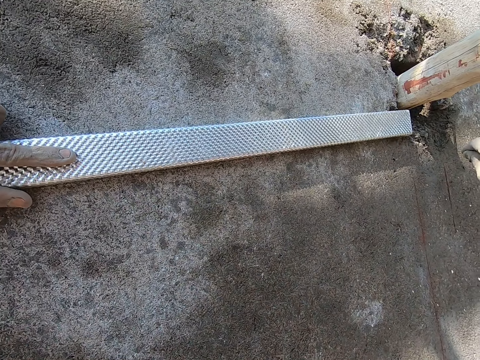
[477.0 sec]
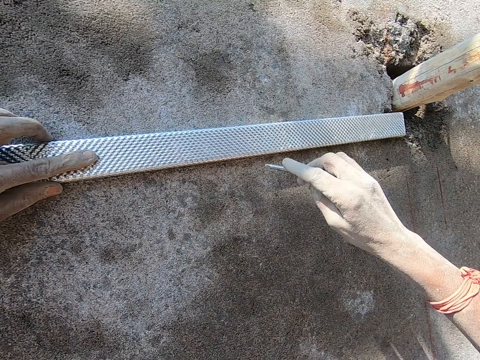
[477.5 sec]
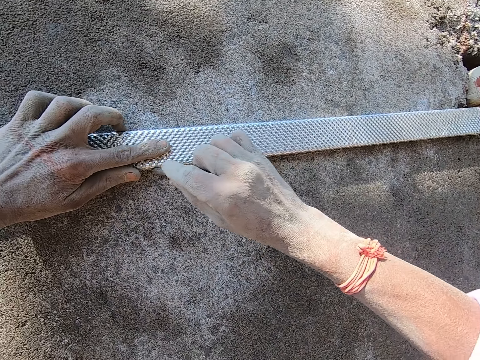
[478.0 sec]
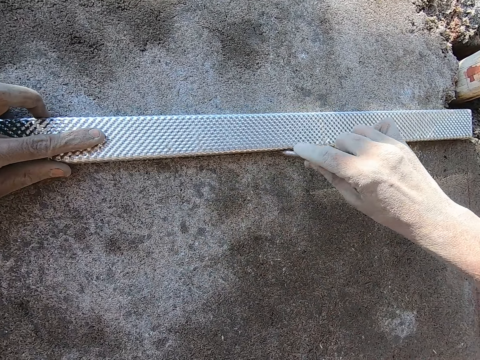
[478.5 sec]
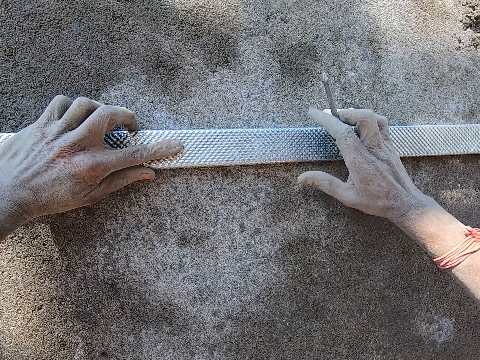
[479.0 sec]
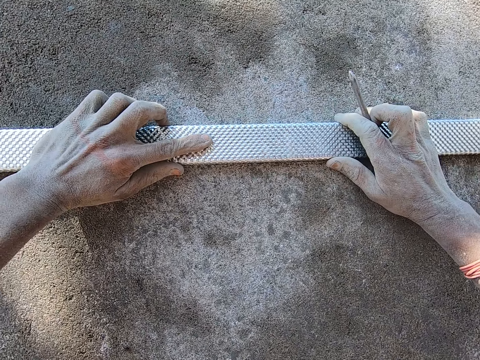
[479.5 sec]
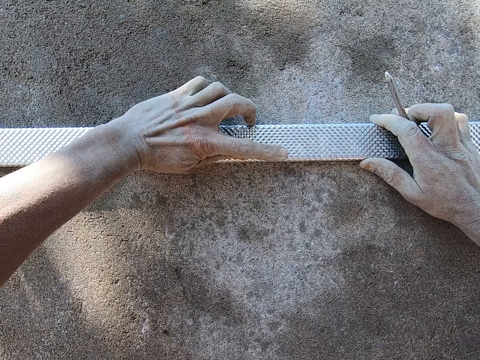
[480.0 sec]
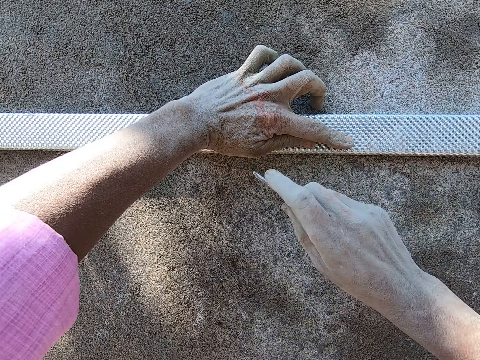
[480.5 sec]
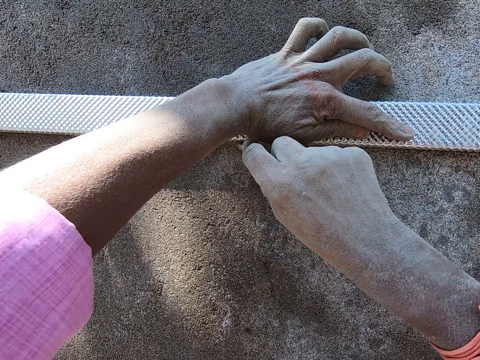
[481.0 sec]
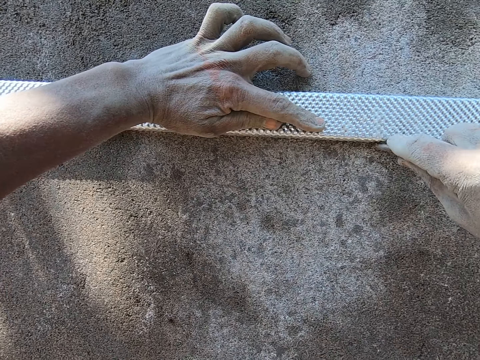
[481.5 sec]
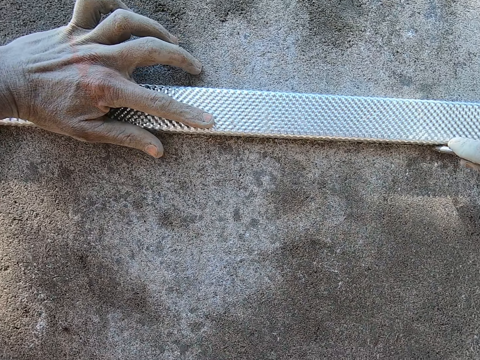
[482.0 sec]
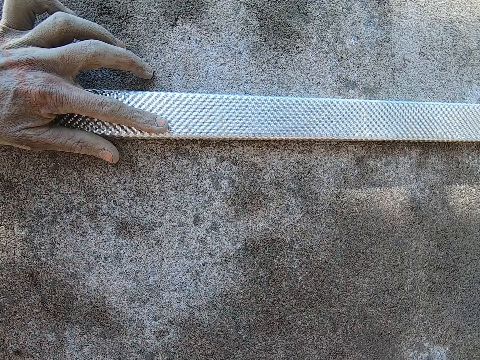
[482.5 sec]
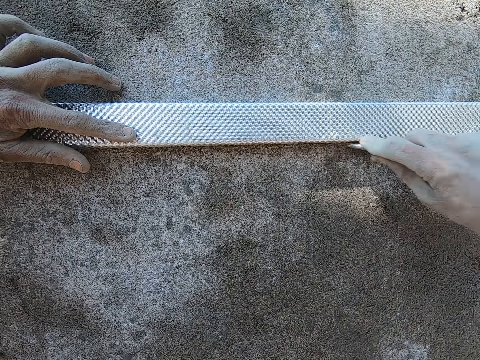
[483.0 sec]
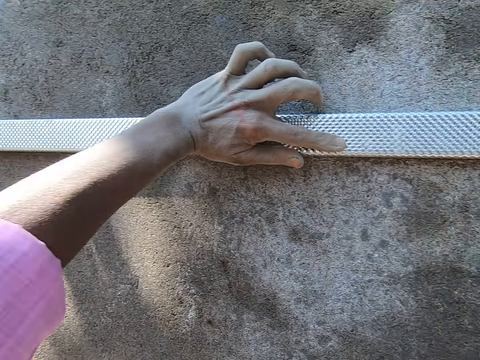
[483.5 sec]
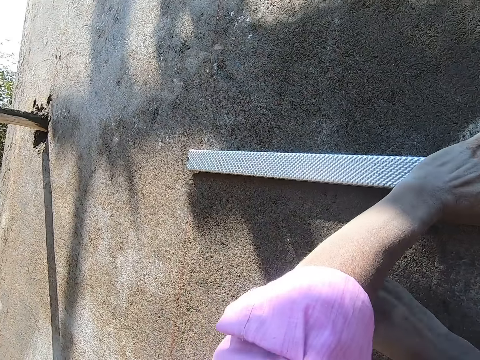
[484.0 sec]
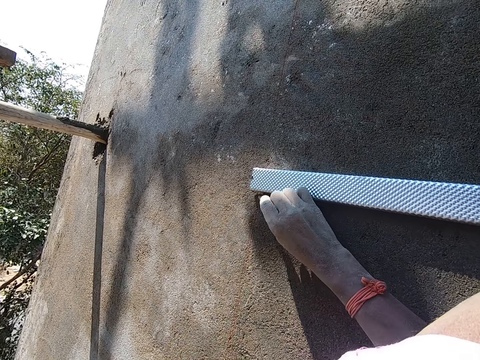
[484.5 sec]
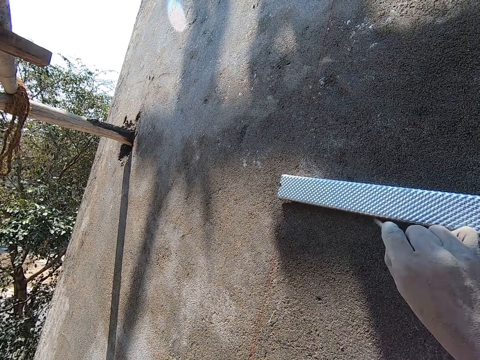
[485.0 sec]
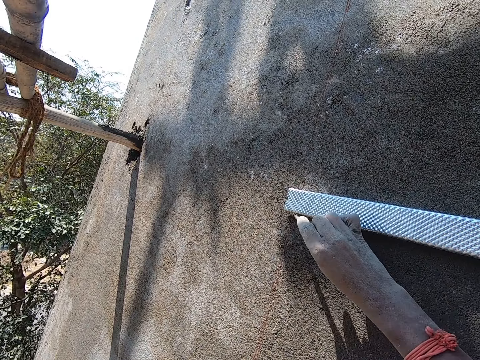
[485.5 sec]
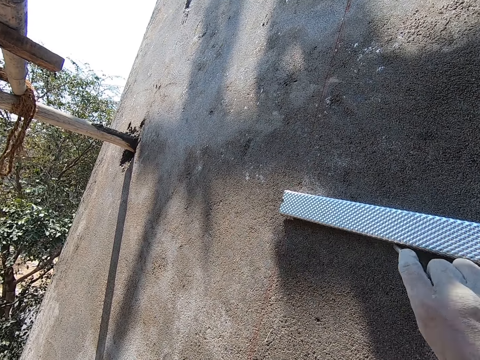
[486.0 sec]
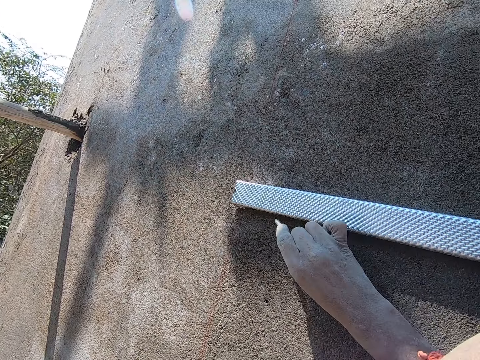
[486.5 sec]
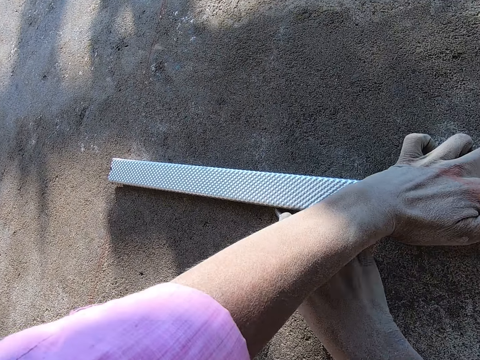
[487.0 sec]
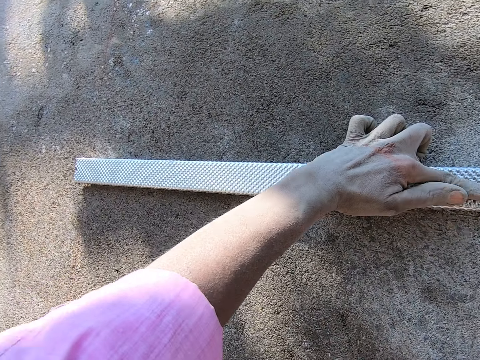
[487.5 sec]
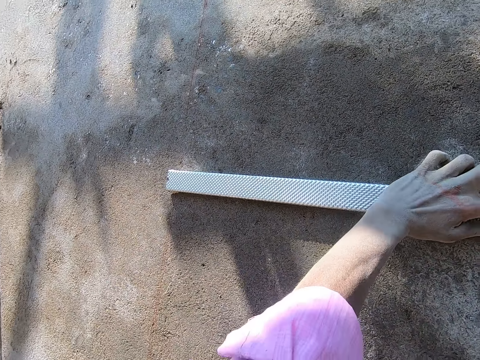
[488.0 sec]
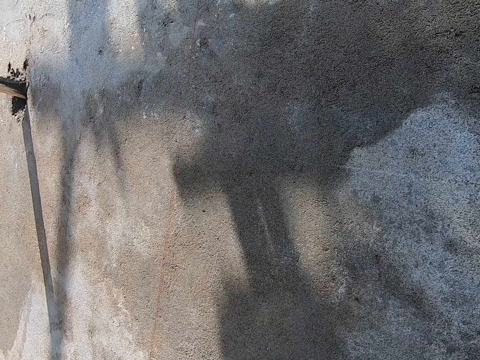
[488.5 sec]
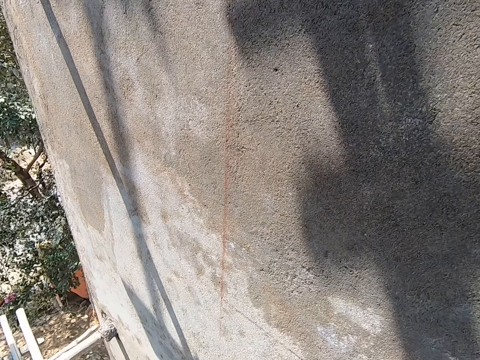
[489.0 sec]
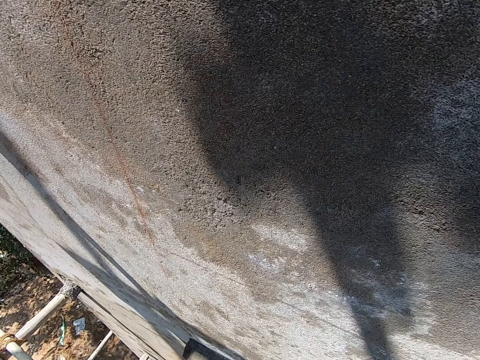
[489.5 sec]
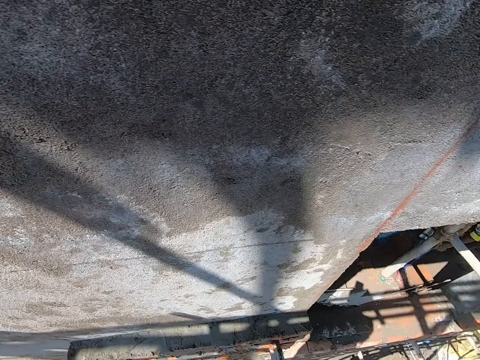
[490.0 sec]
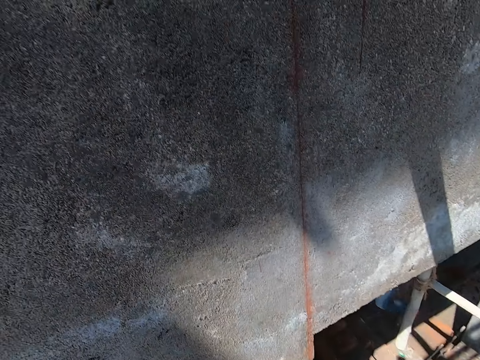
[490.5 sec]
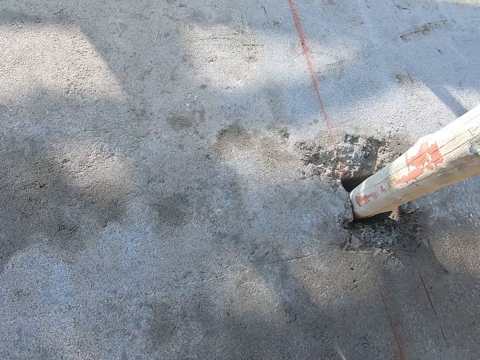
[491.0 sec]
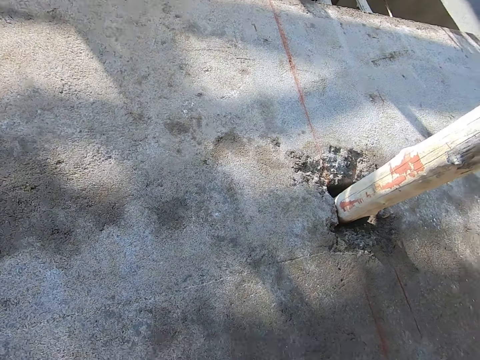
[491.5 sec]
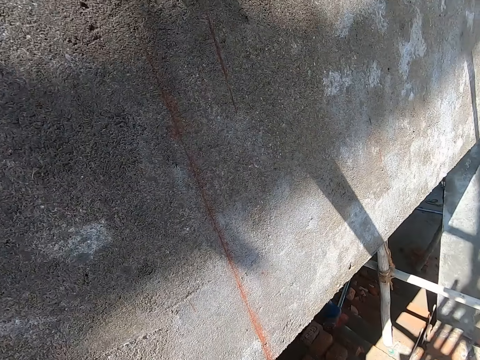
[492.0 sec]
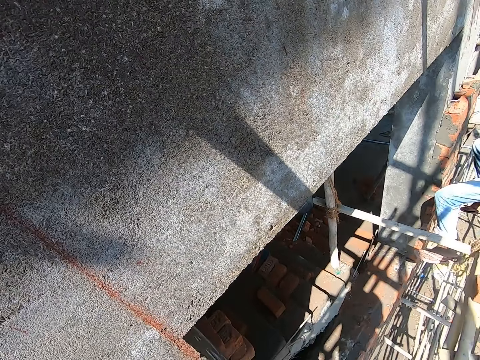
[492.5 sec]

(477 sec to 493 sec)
The camera wearer holds the metal plank on the wall with both hands. He holds the metal plank on the wall with his left hand. He marks the wall with the nail in his right hand. He takes the metal plank off the wall with his left hand. He passes the aluminum to a person.

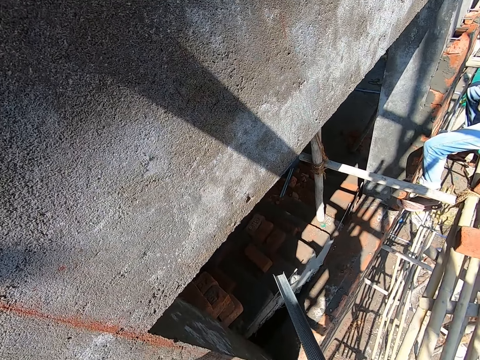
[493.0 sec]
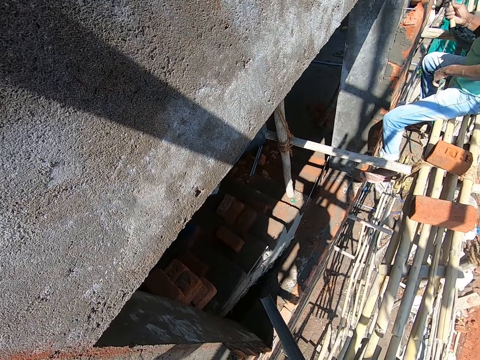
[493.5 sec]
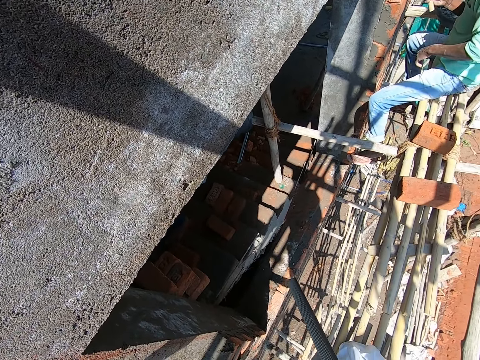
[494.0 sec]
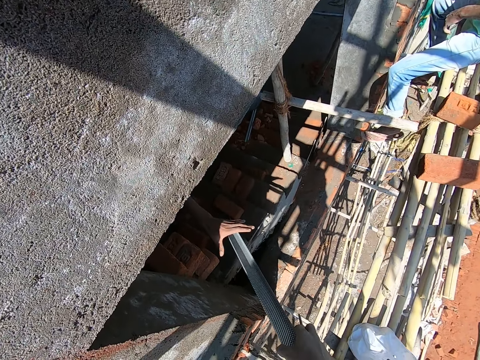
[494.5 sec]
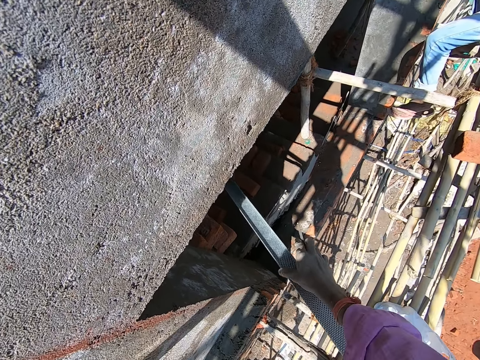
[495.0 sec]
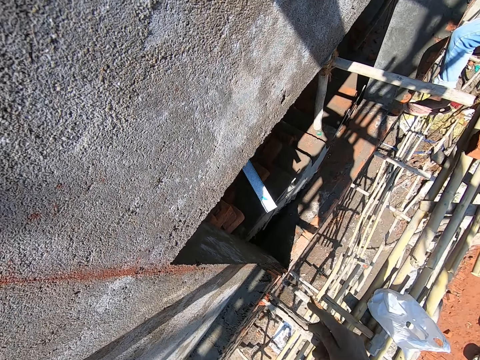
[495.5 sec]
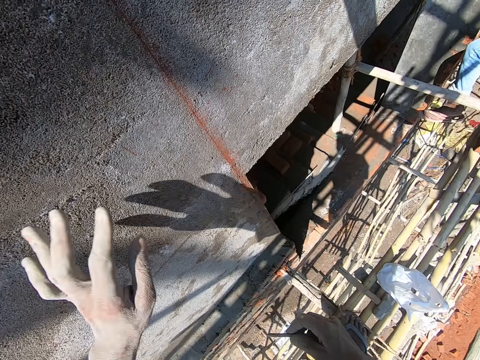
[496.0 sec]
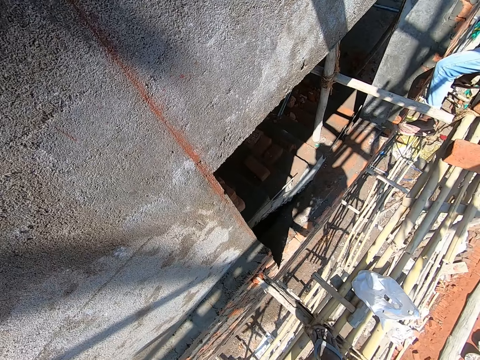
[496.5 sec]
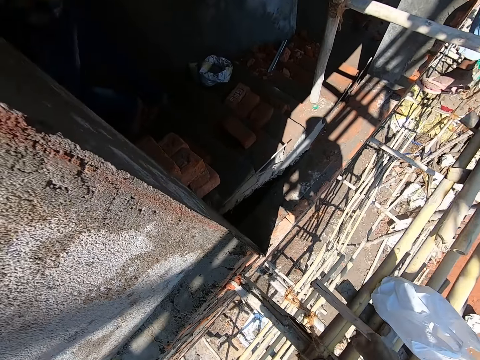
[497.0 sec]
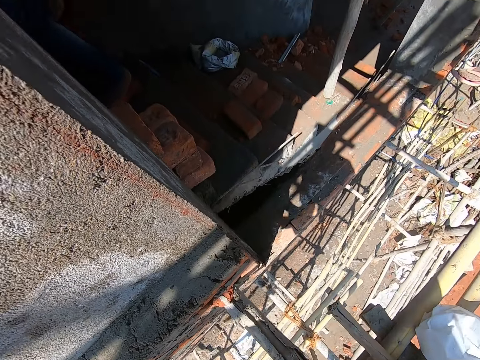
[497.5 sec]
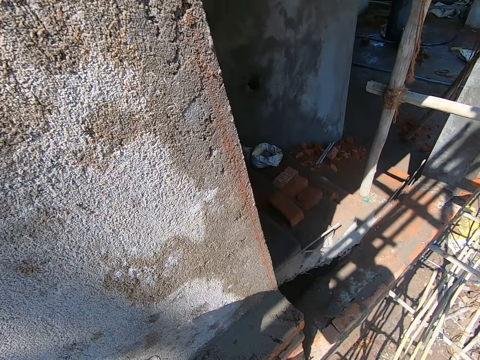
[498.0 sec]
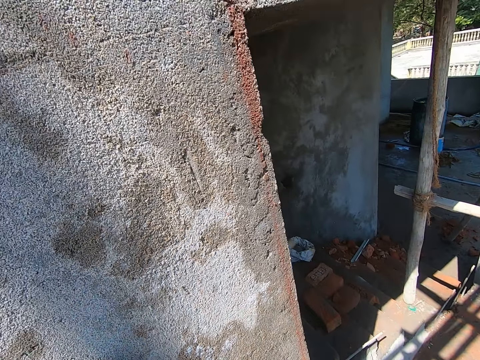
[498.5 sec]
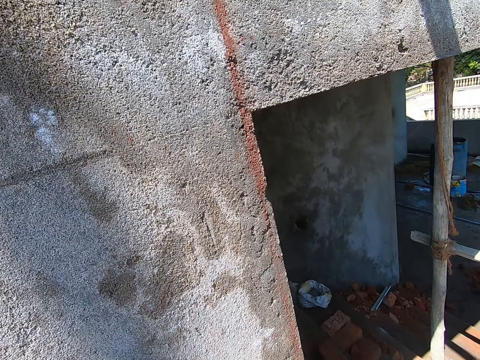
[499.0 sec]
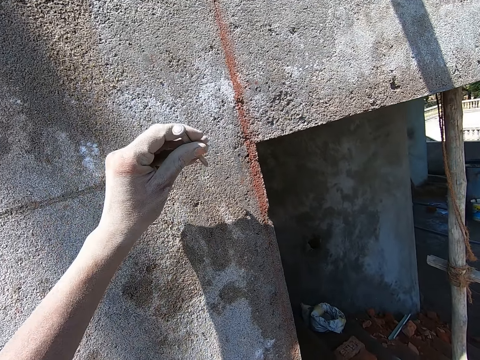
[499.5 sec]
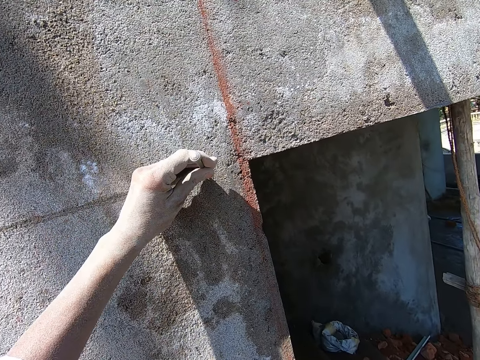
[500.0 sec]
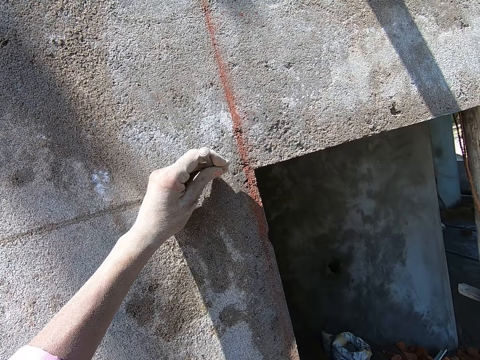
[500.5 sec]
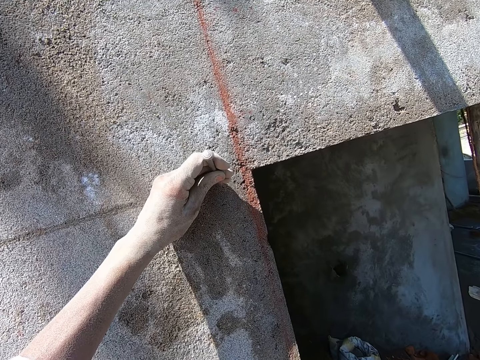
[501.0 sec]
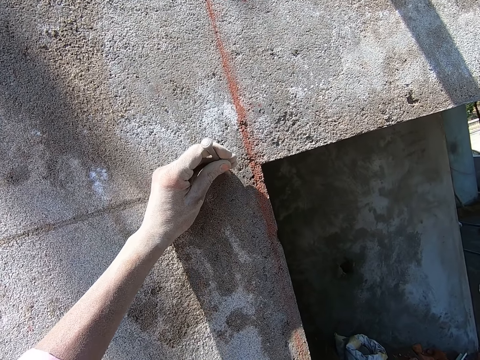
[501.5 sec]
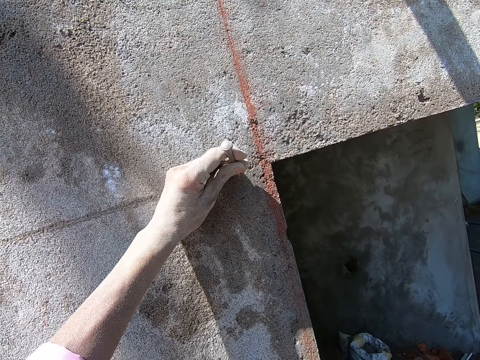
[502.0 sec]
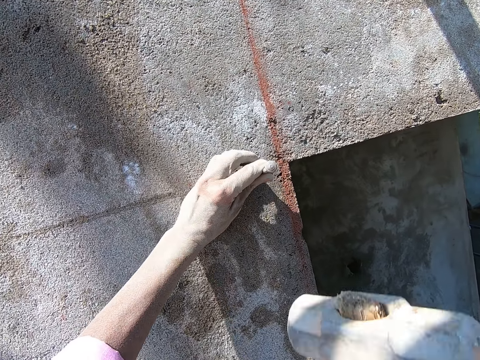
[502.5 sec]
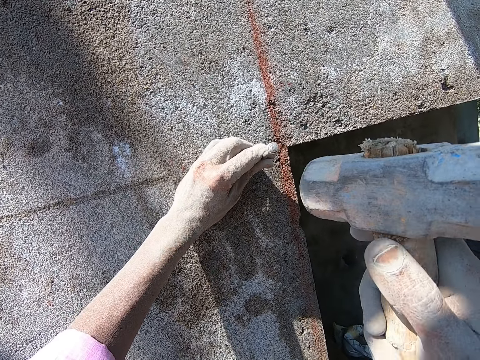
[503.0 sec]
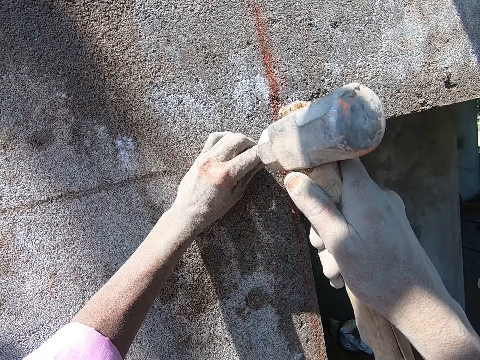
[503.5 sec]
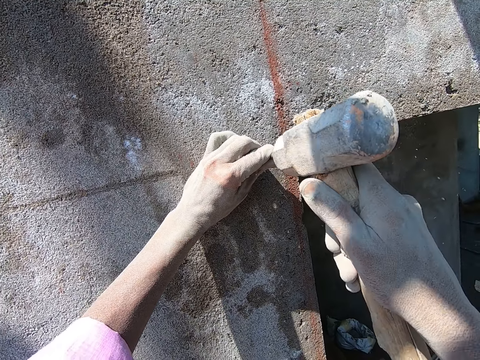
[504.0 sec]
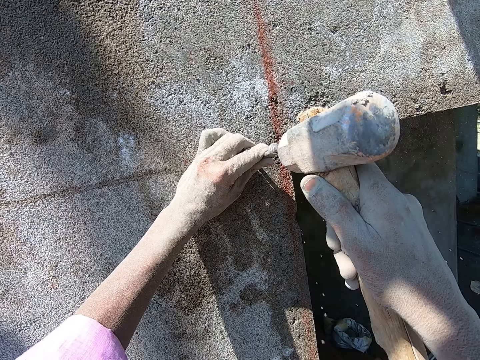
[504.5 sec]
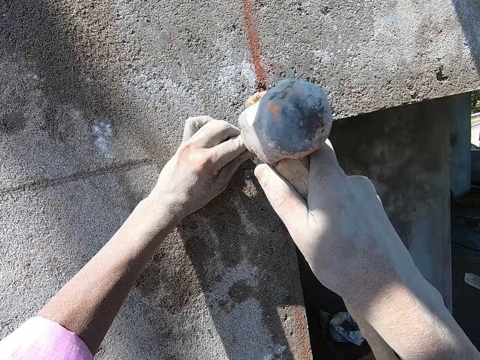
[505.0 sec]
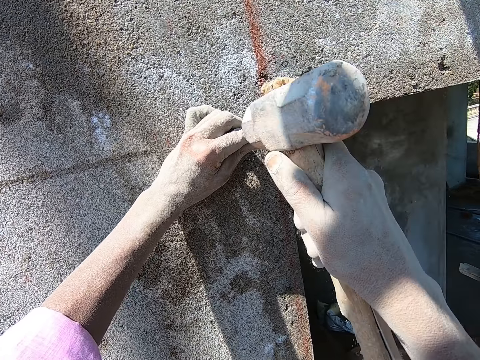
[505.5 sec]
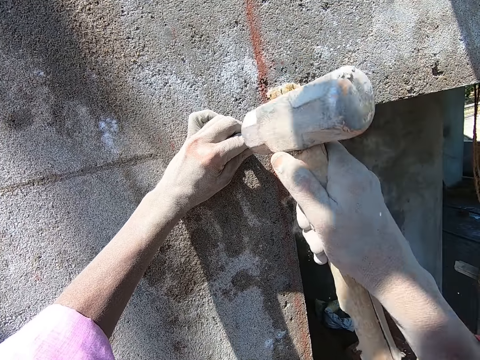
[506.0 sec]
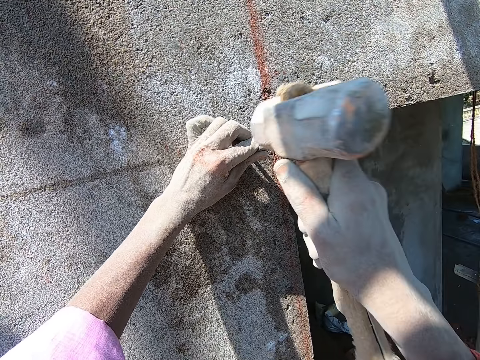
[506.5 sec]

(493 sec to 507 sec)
The camera wearer hands the metal plank to a man with his right hand. The man takes the metal plank from the camera wearer with his right hand. The camera wearer picks up the mallet or hammer from the scaffold with his right hand. He nails the wall with the nail in his left hand and the mallet in his right hand. He puts the nail on the wall. He hits the nail with the hammer.
